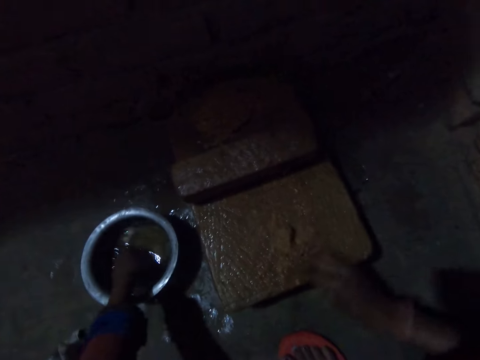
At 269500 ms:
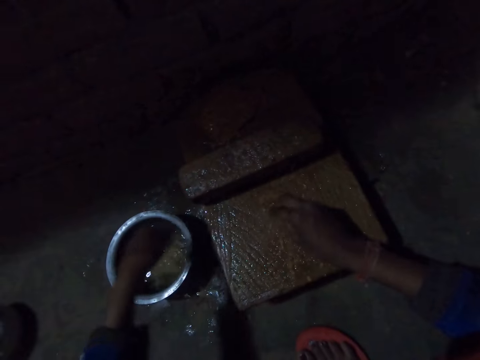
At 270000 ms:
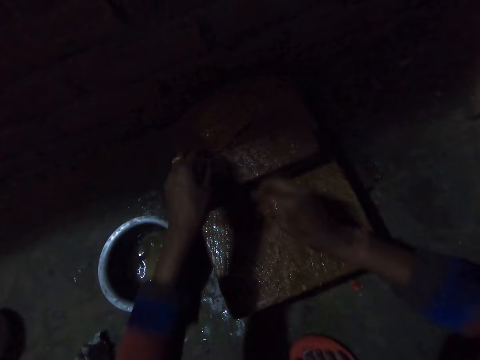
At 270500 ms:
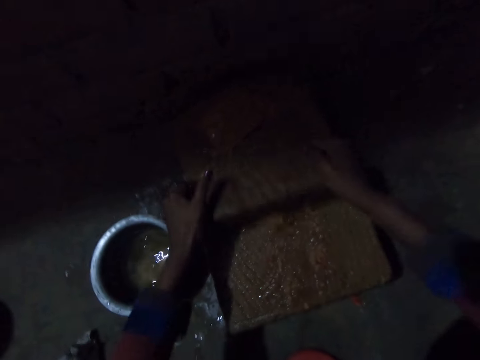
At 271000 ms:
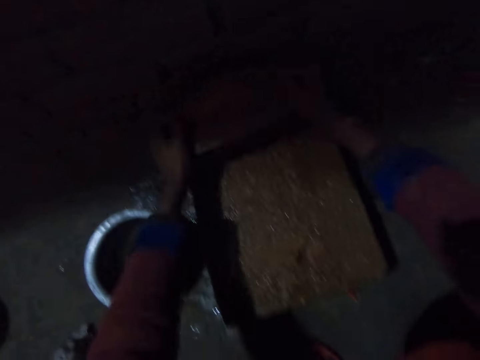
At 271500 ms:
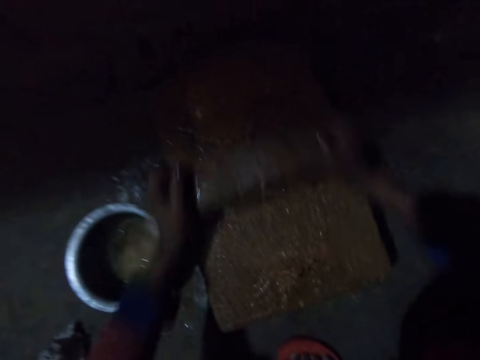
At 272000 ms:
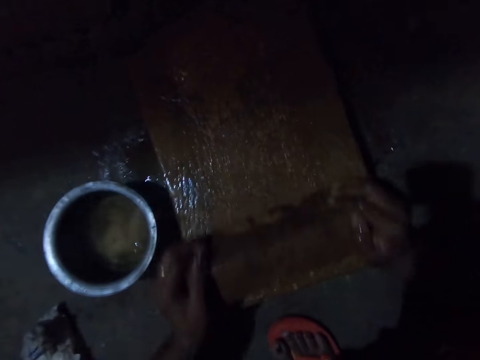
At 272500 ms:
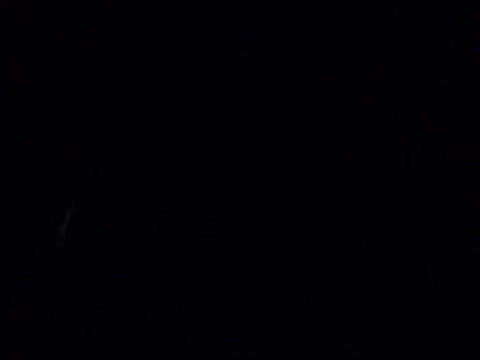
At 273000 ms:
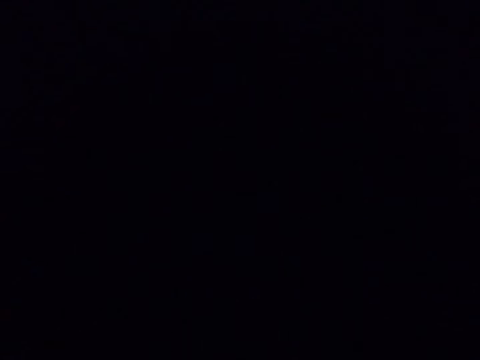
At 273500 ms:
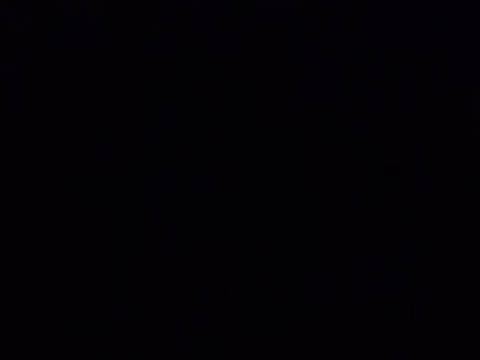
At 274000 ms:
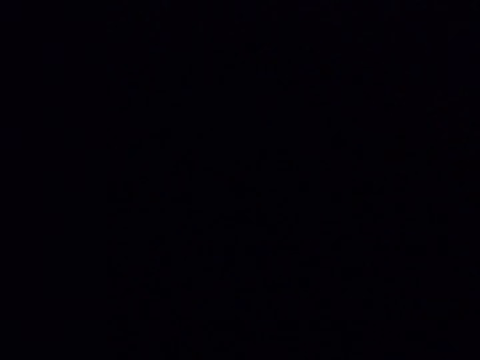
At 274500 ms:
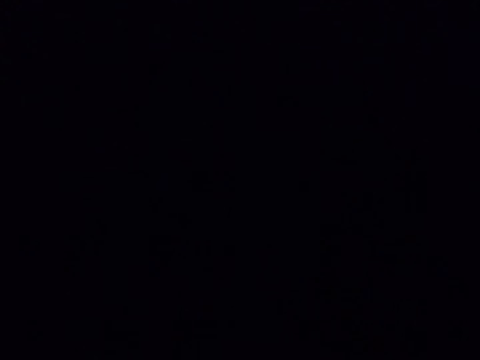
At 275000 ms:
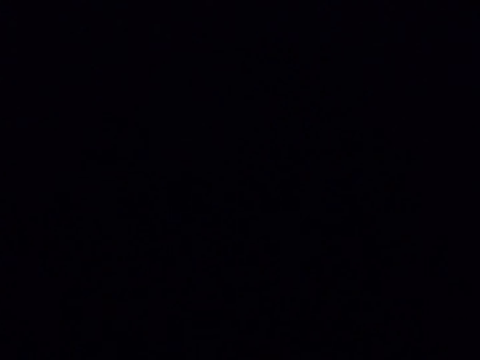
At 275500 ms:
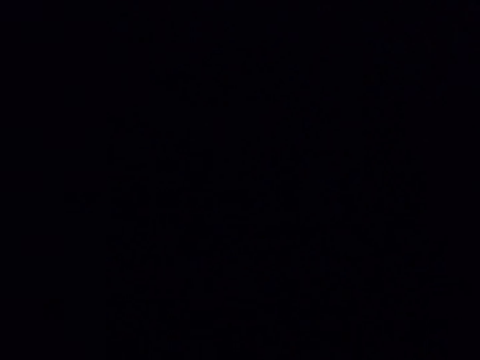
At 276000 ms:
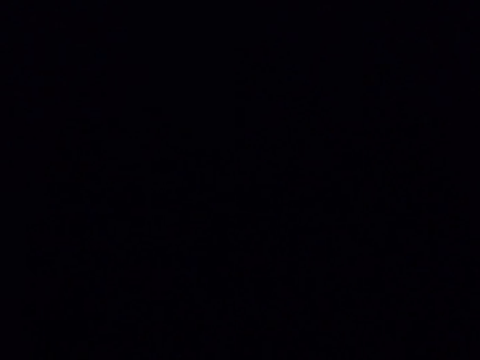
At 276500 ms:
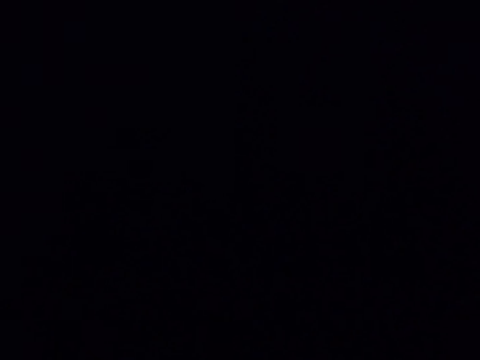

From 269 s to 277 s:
The camera wearer adds a few drops of water to the onion on the grinding stone. They grind the onion on the grinding stone. They scrub something.
